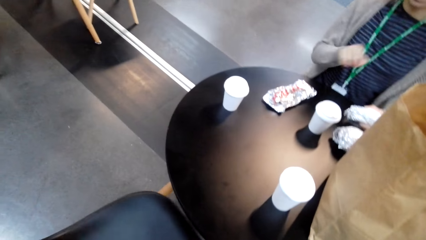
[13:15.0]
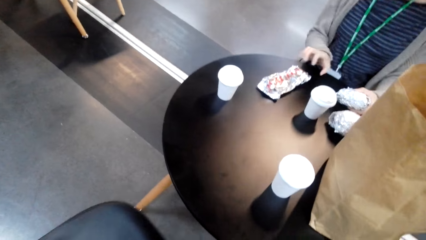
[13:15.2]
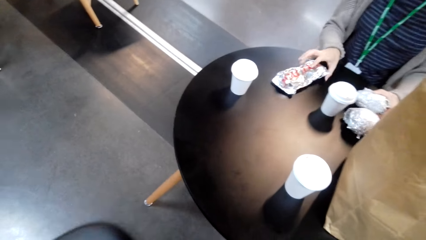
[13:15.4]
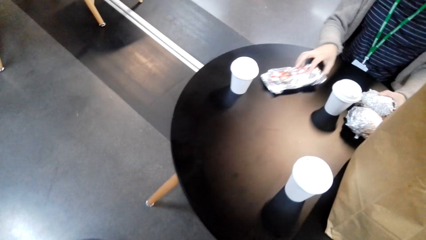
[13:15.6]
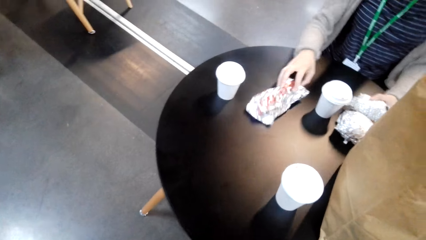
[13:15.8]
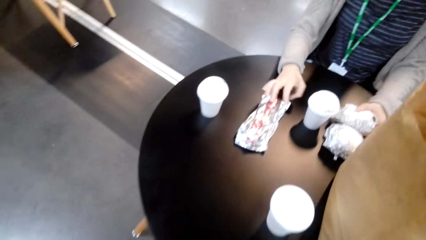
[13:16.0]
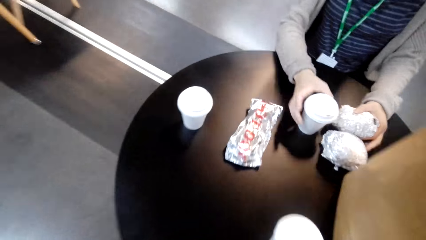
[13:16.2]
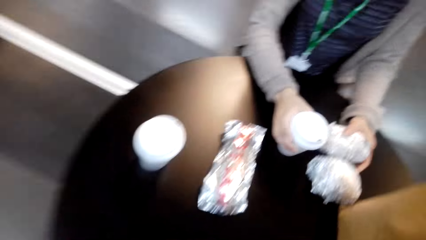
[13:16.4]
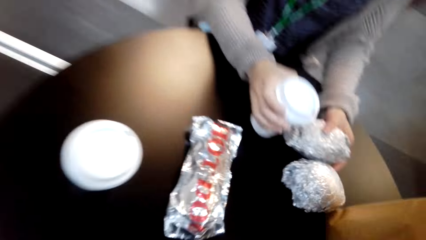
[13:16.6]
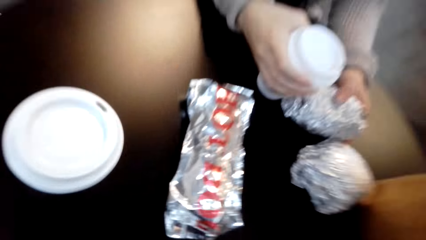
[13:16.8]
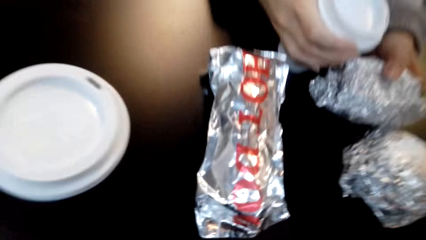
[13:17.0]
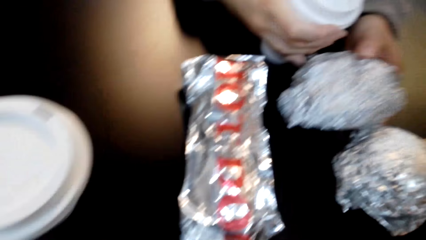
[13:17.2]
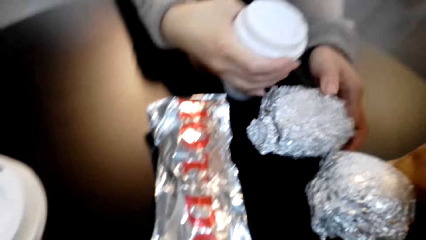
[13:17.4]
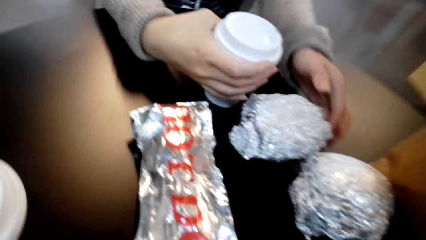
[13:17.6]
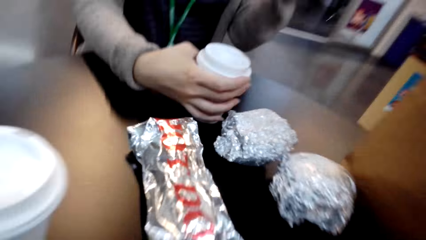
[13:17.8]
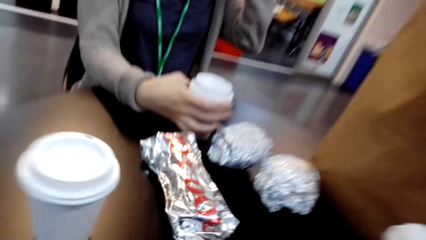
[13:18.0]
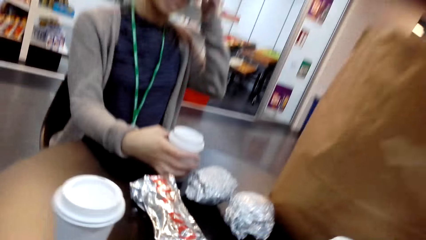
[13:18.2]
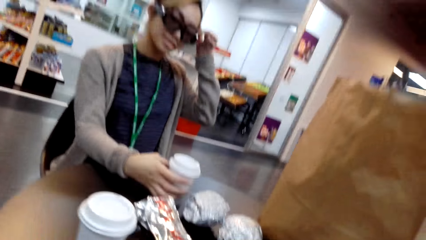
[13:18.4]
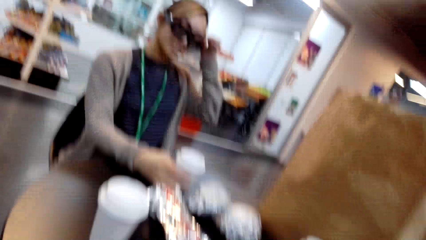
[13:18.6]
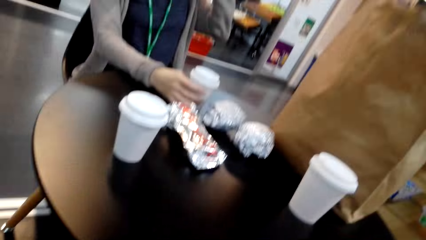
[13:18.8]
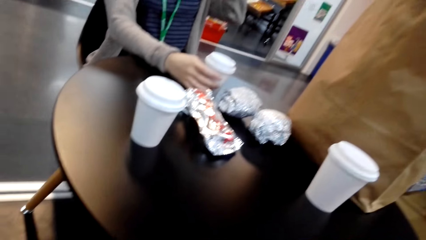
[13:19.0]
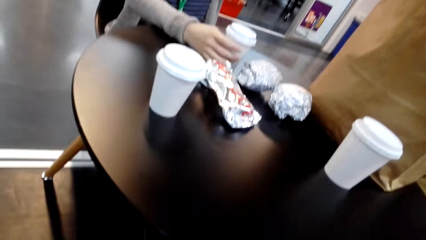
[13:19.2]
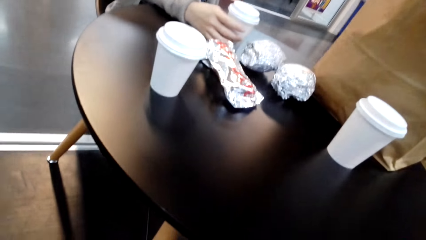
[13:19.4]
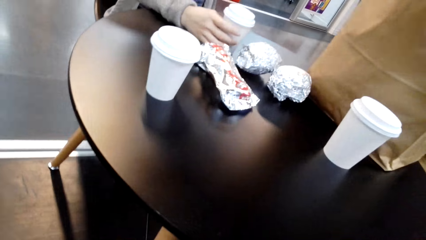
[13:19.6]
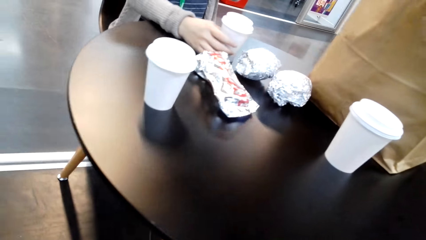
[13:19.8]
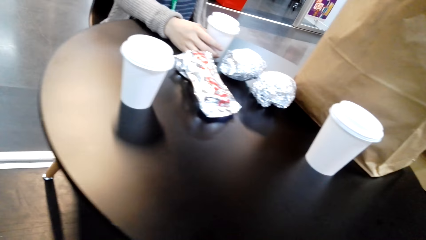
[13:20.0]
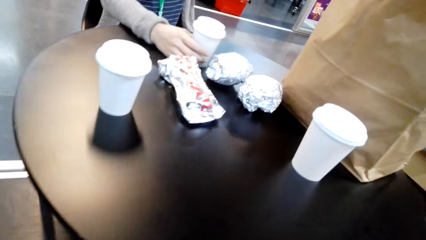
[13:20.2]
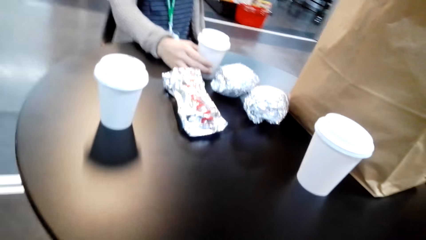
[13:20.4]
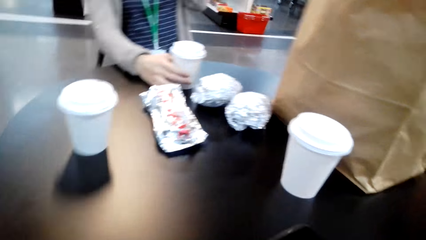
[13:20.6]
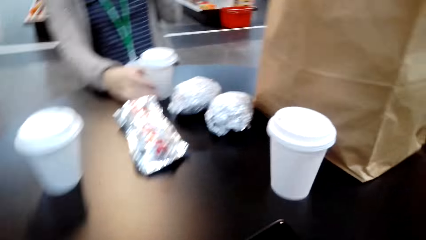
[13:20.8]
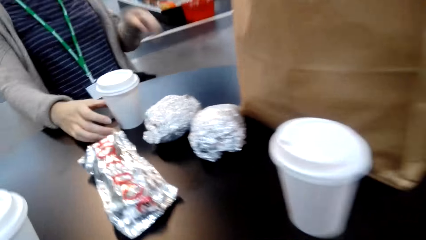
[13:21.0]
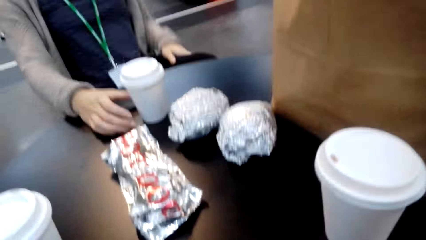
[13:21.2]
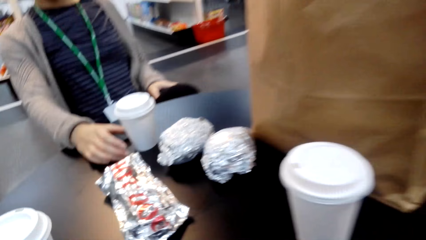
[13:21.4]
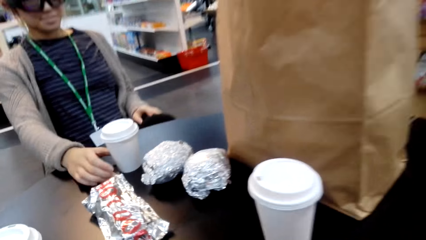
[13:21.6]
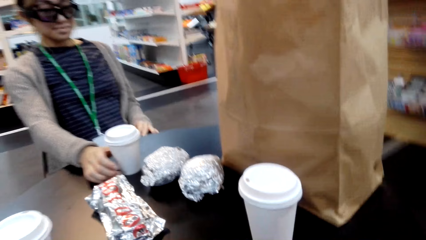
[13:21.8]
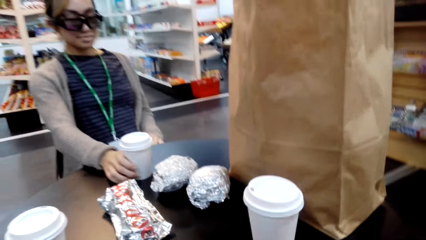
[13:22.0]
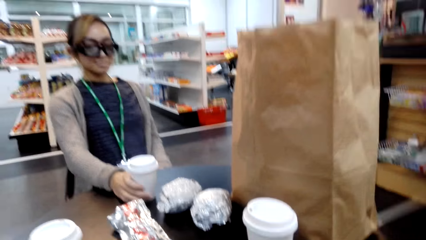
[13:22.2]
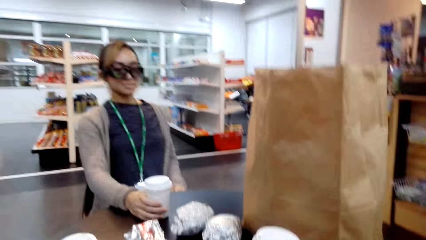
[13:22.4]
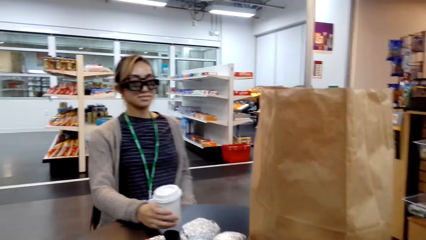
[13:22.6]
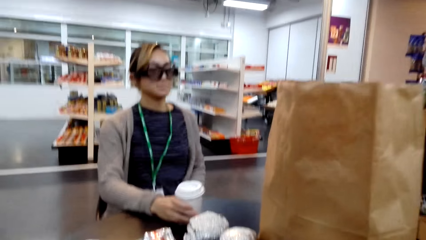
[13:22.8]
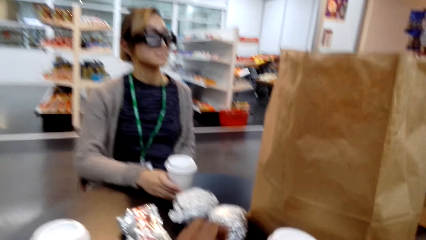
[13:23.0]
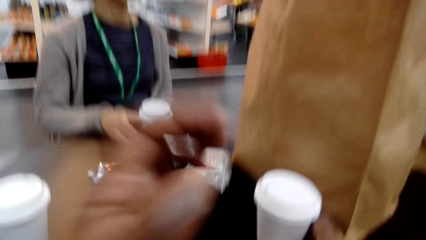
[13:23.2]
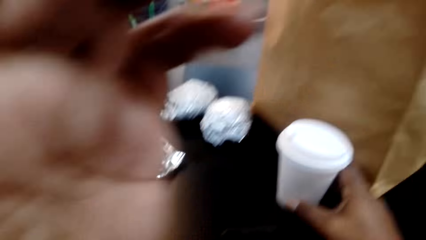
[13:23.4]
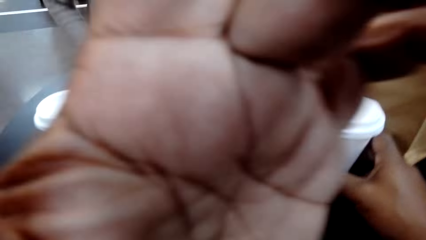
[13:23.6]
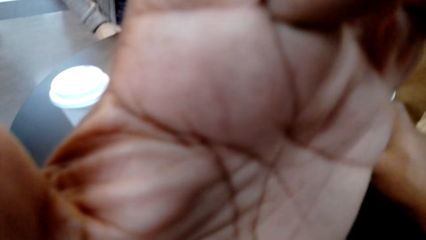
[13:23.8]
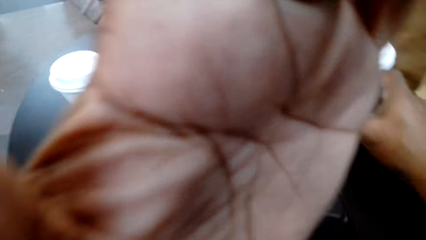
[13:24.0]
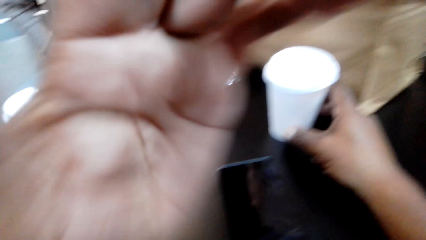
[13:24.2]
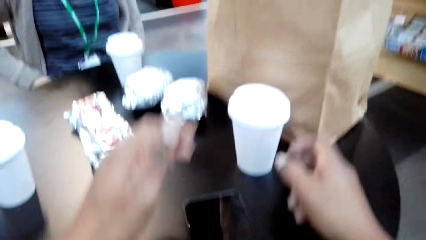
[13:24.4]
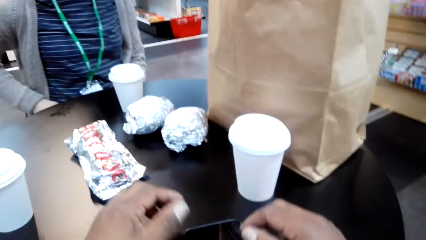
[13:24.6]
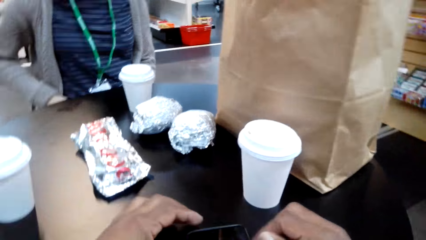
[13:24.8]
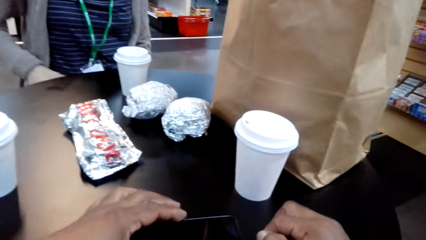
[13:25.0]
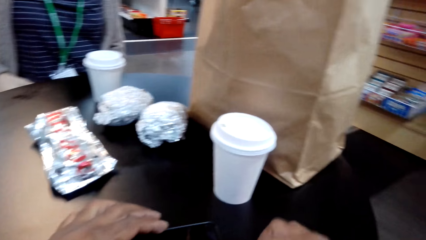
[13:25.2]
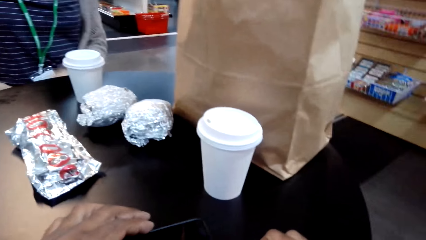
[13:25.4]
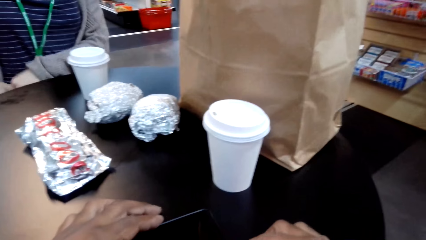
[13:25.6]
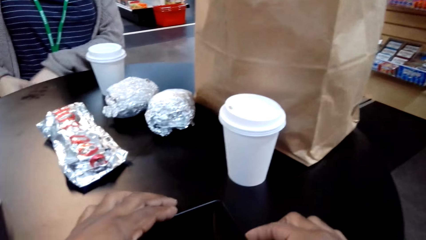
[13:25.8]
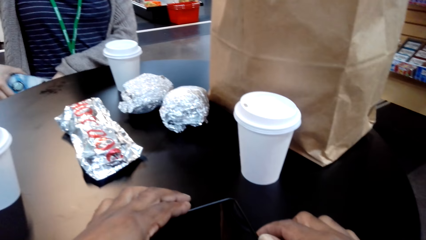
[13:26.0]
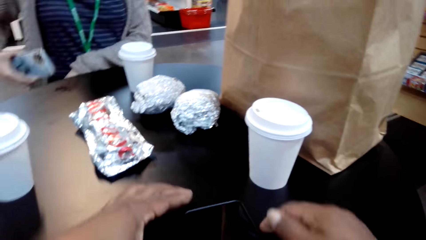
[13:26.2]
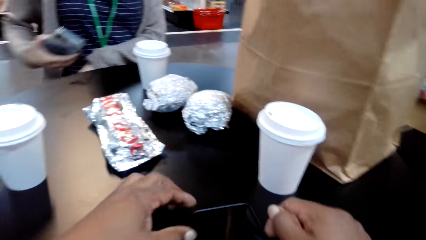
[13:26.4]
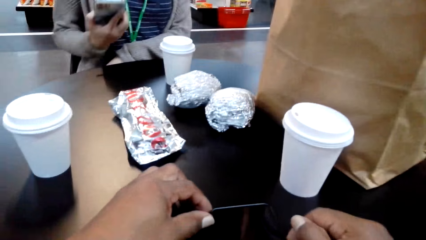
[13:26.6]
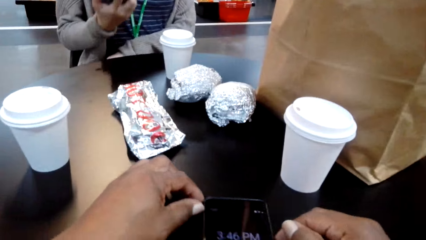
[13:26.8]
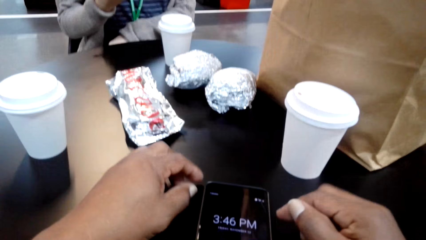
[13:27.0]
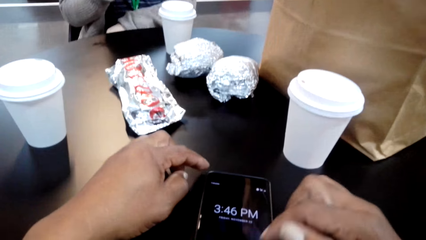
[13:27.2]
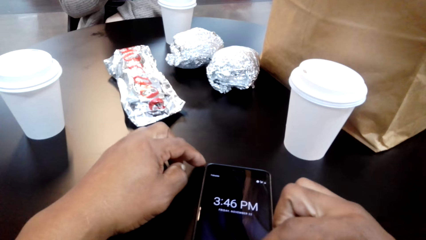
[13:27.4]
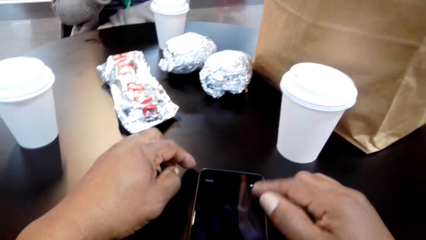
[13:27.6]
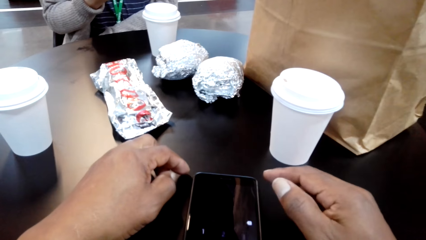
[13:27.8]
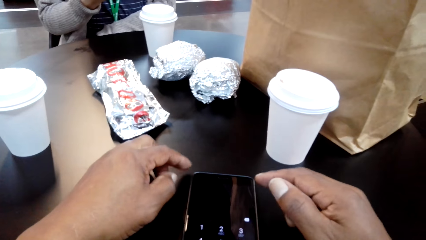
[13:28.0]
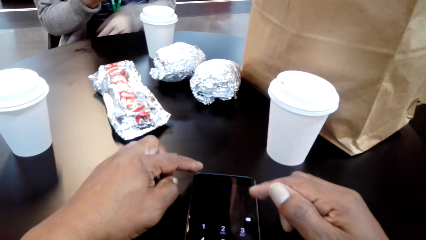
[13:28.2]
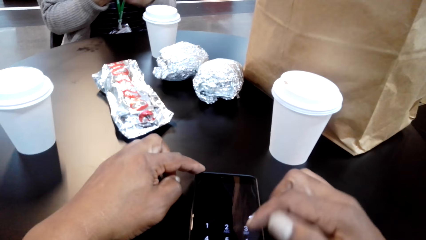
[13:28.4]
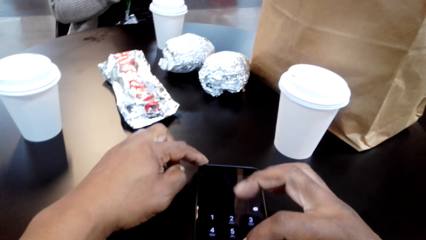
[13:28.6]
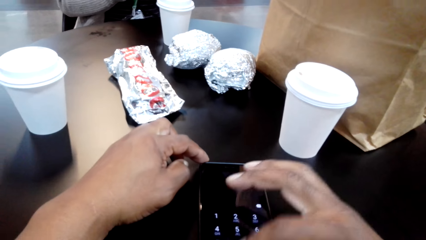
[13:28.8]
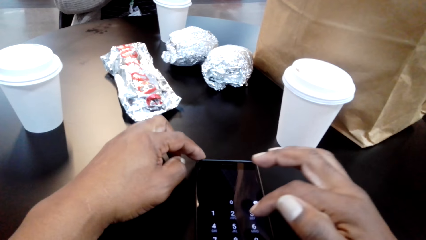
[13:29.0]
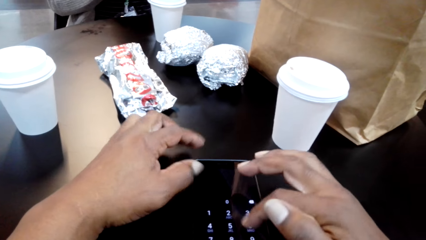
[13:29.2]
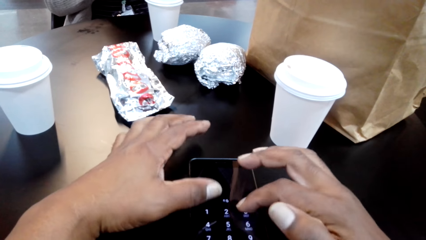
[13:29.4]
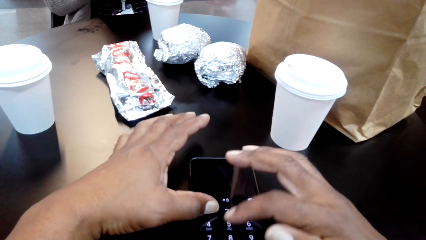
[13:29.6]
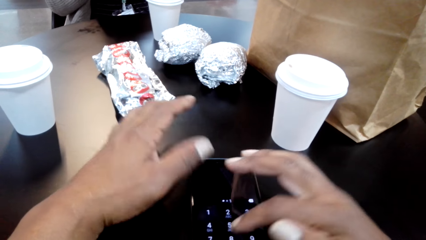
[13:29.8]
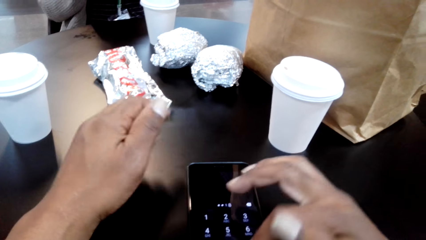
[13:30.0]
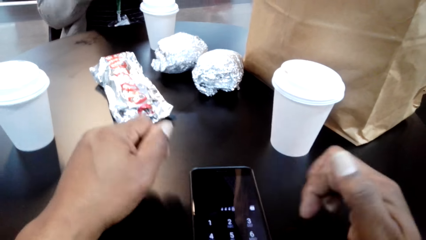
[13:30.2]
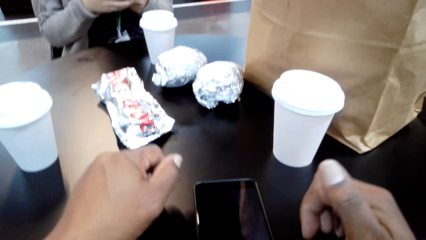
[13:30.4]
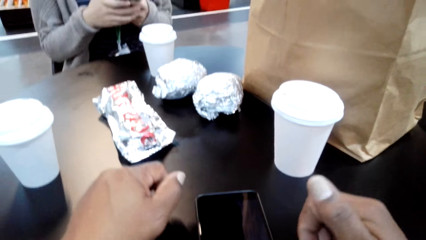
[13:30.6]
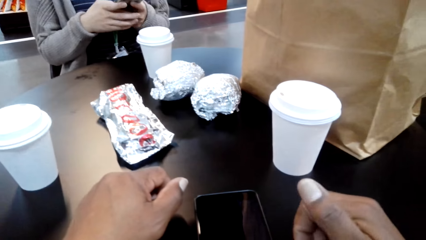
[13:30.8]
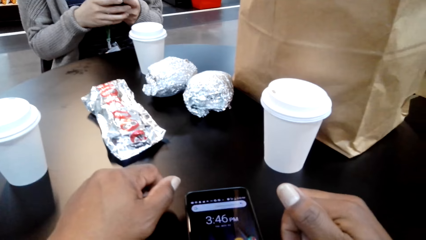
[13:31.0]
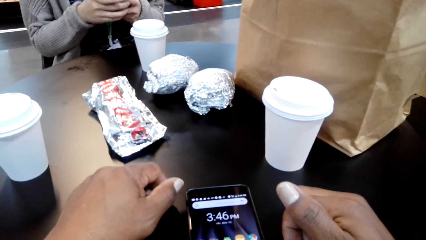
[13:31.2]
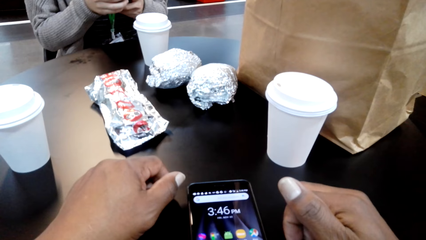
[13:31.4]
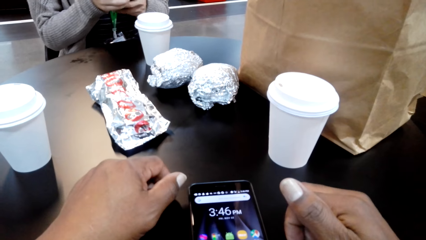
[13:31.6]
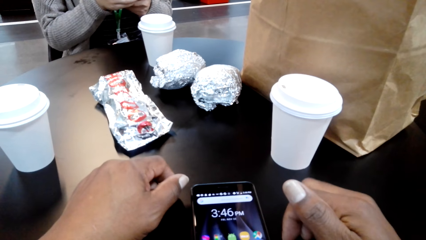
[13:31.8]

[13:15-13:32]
The camera wearer pulls a chair. A woman pulls something. The woman picks up a cup, holds her glasses, touches the glass, holds her thigh, holds the cup, and pulls her hand off the cup. The camera wearer holds the camera. He holds the cup. He pulls his hand off the camera. He holds the phone with both hands. The woman takes the phone from the bag. The camera wearer switches on the phone. He operates the phone with his hand and pulls his hand off the phone. He scrolls the phone. He dials the phone. He operates the phone with both hands and pulls his hand off the phone. He operates the phone with his hand and pulls his hand off the phone.
